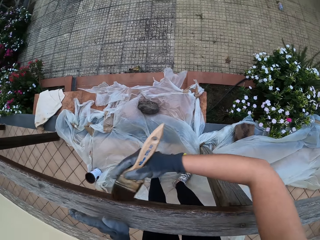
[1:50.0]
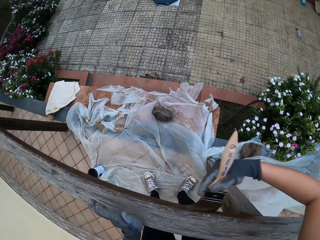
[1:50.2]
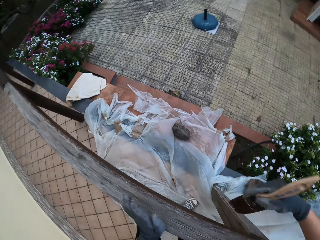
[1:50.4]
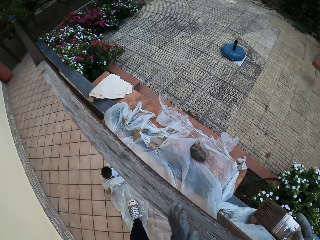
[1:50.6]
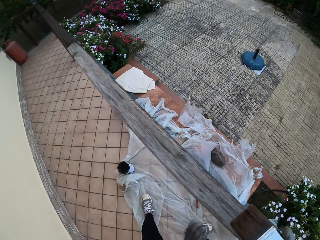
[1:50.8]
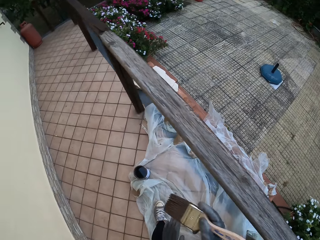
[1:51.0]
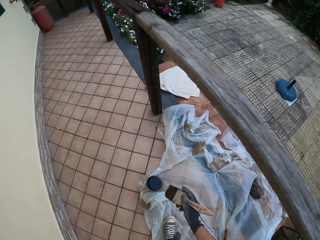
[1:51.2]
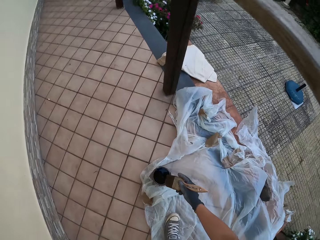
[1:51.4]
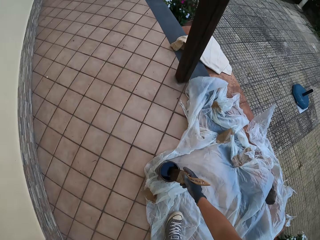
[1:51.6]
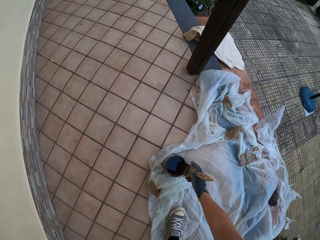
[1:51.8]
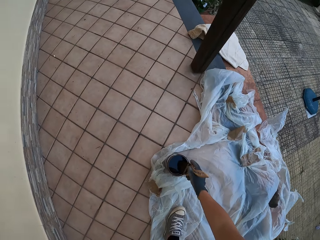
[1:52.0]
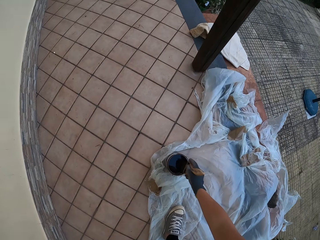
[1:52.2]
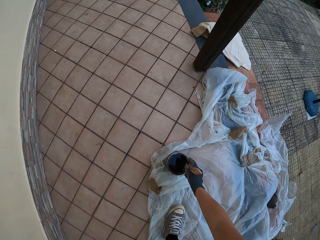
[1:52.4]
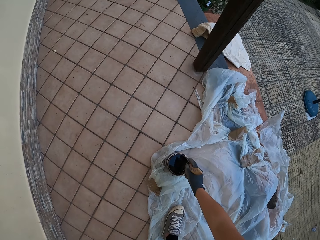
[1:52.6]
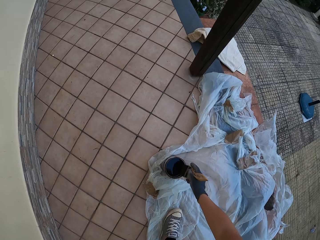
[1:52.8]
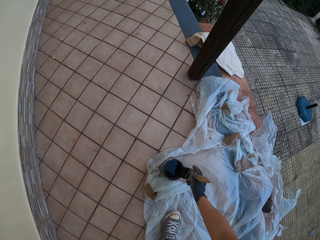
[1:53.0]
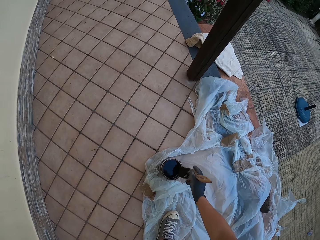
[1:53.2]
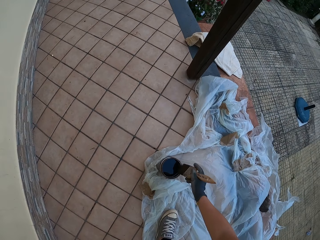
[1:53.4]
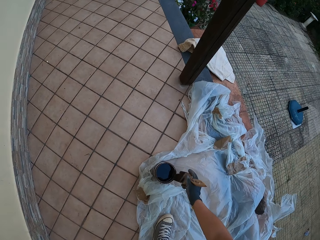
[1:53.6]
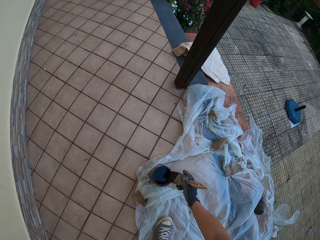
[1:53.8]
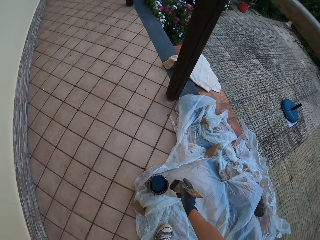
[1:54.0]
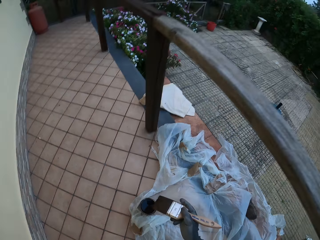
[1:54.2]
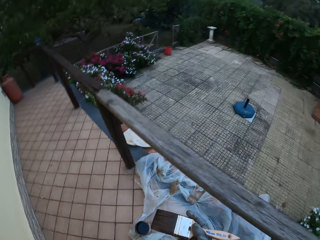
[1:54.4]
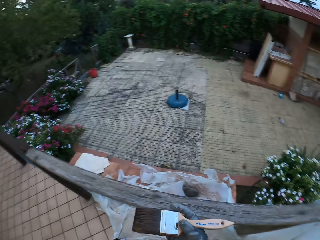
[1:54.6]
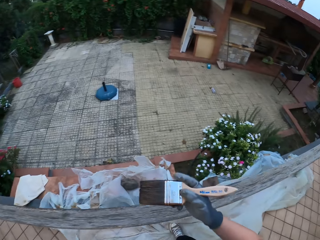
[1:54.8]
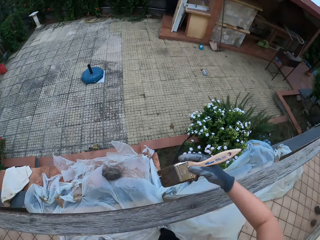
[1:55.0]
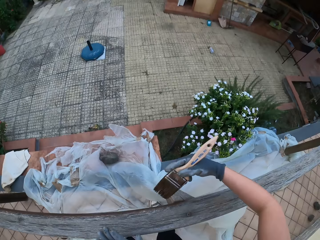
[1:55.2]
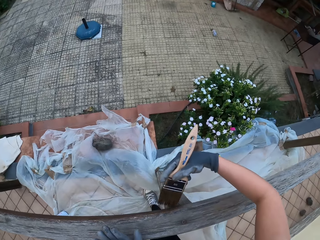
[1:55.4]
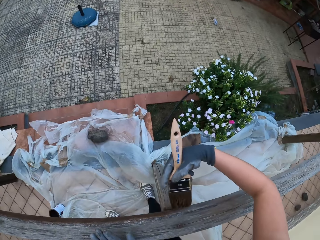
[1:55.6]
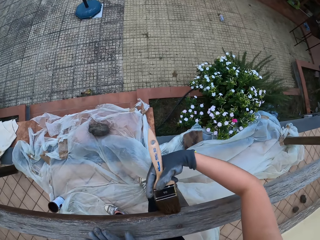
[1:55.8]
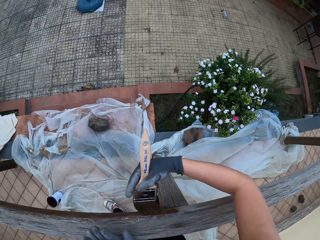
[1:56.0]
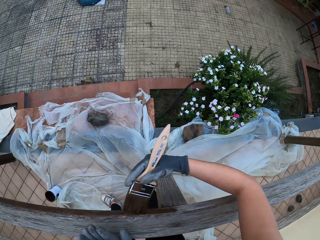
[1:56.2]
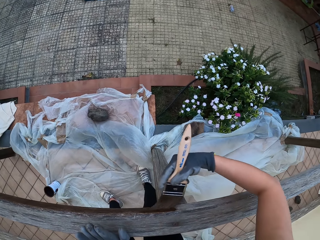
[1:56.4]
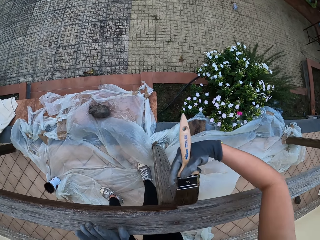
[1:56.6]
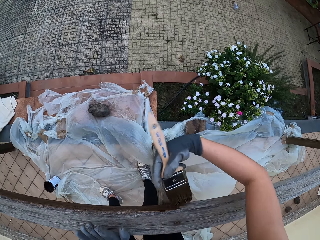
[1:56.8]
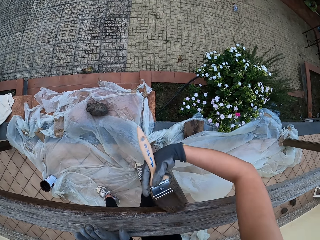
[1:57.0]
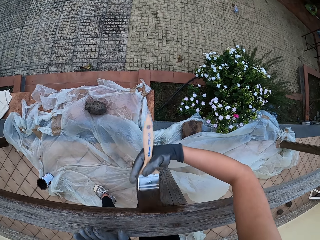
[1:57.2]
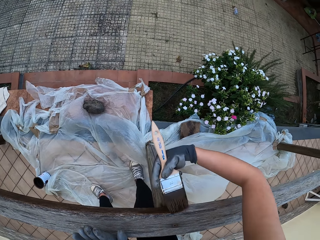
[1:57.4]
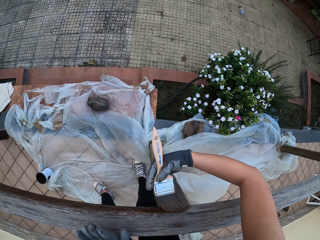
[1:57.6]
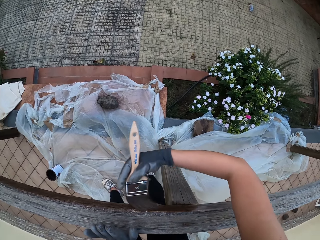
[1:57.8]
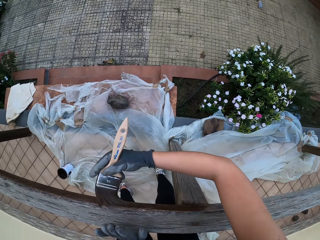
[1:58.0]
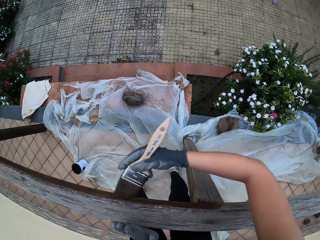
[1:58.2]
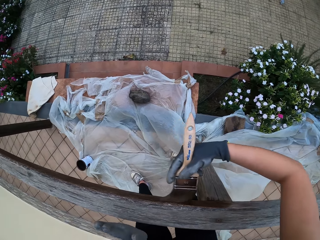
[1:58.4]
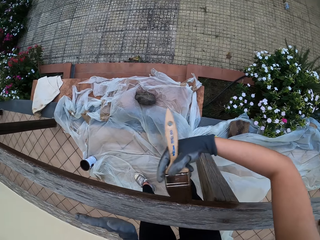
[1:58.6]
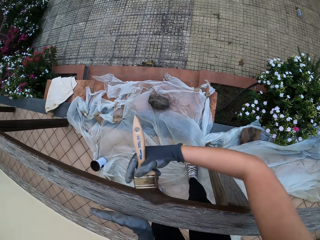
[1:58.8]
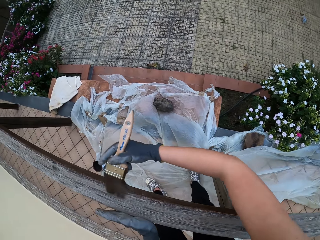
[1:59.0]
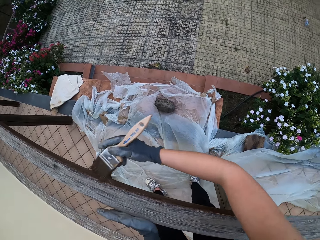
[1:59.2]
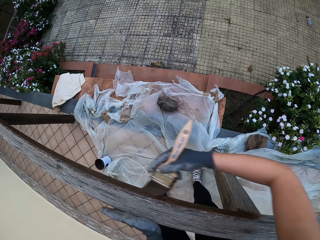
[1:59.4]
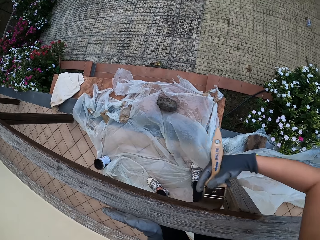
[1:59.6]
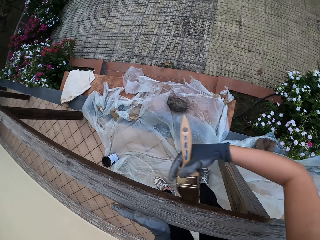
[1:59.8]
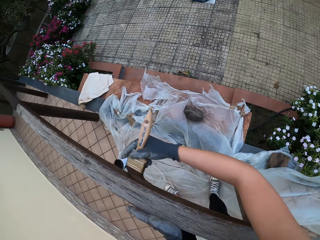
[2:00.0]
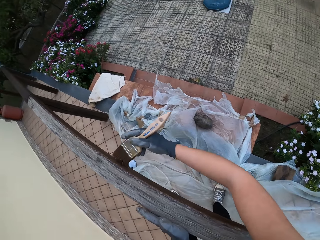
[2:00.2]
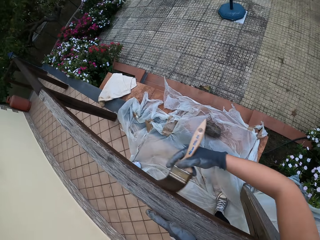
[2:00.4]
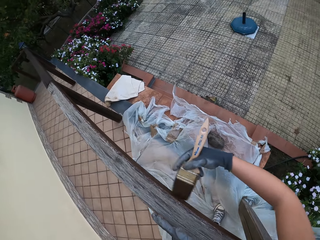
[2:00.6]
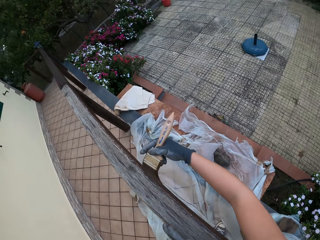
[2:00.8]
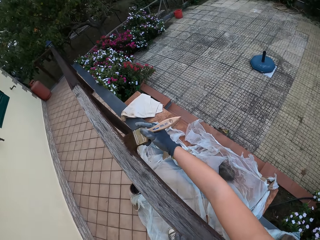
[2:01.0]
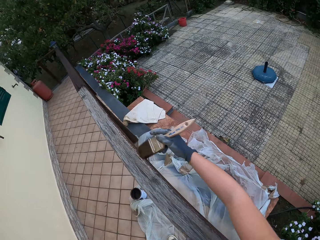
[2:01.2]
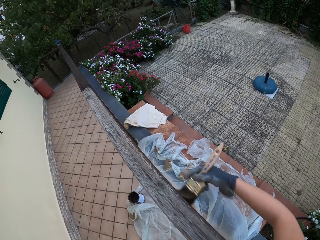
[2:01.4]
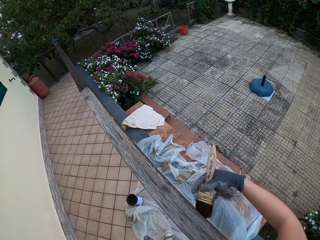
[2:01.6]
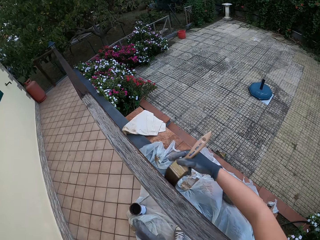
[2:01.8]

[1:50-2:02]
The camera wearer dips the paintbrush in his gloved right hand into the paint bucket on the floor. He drains the paint on the paintbrush in his gloved right hand at the edge of the paint bucket on the floor. He places his gloved left hand on the wooden top rail. He paints the wooden top rail with the paintbrush in his gloved right hand.

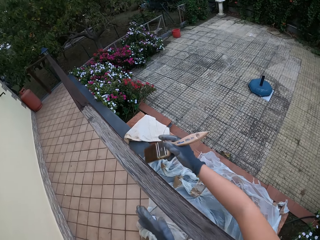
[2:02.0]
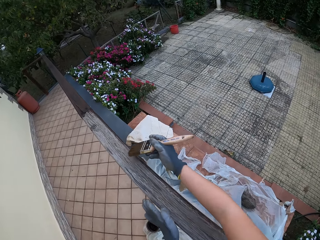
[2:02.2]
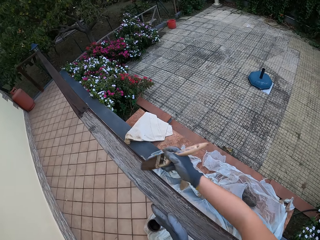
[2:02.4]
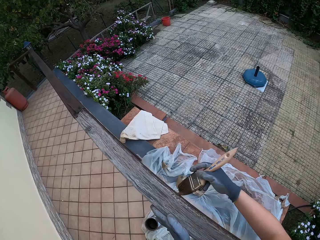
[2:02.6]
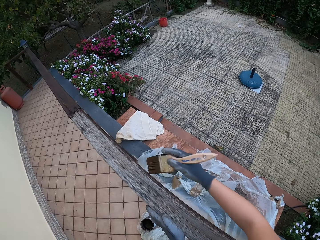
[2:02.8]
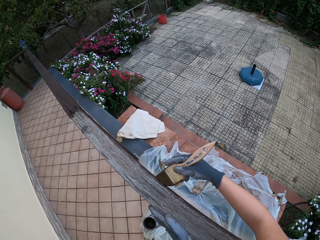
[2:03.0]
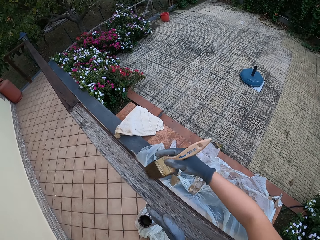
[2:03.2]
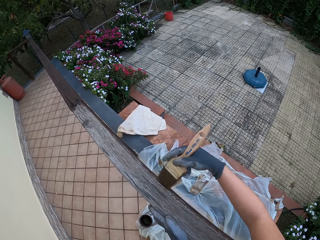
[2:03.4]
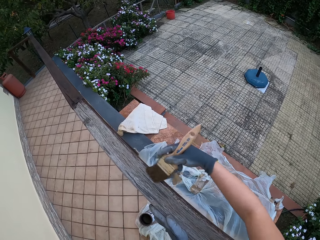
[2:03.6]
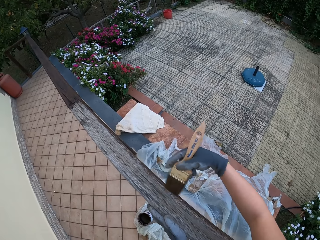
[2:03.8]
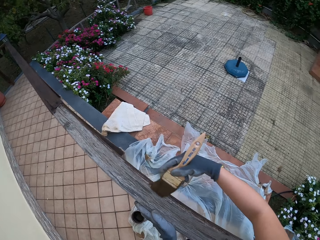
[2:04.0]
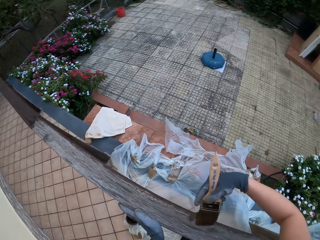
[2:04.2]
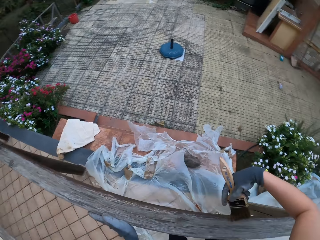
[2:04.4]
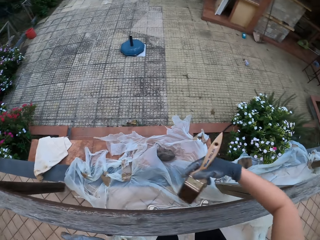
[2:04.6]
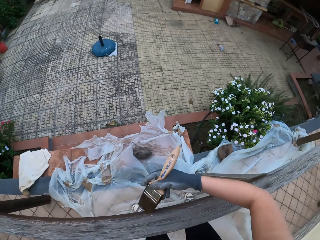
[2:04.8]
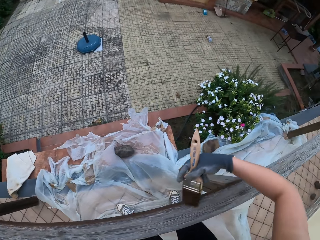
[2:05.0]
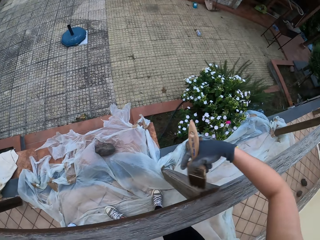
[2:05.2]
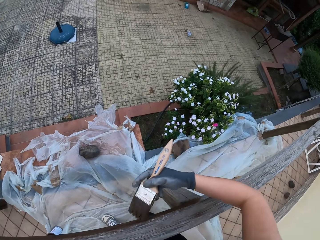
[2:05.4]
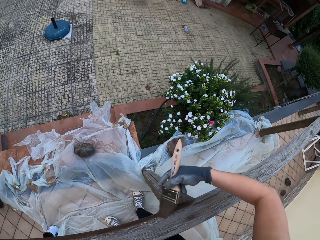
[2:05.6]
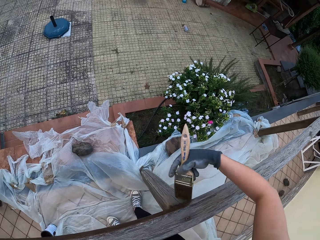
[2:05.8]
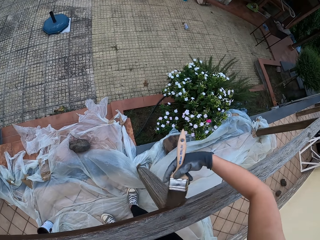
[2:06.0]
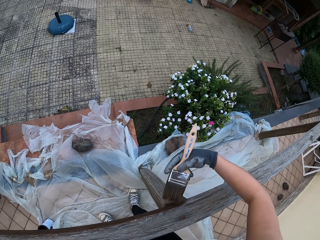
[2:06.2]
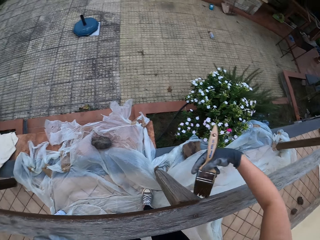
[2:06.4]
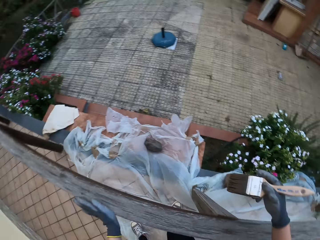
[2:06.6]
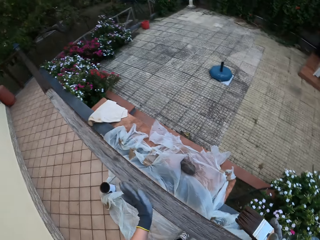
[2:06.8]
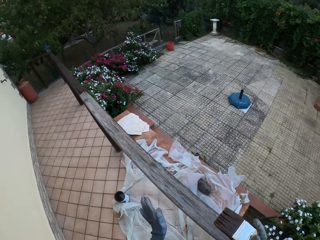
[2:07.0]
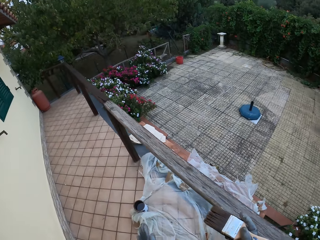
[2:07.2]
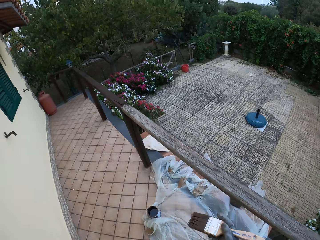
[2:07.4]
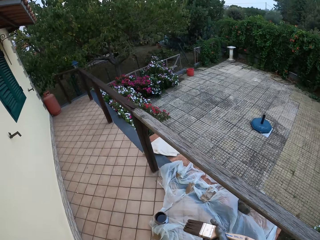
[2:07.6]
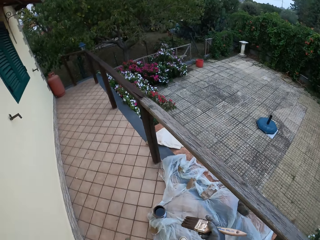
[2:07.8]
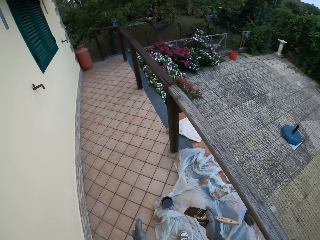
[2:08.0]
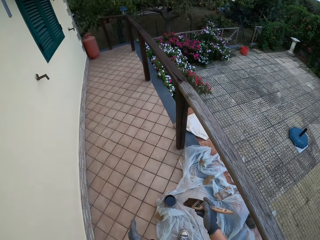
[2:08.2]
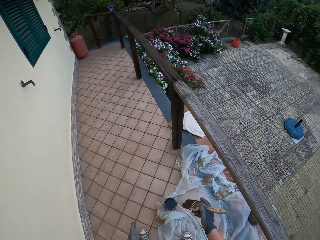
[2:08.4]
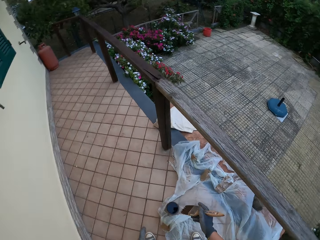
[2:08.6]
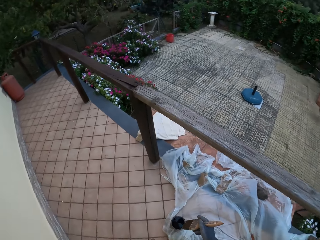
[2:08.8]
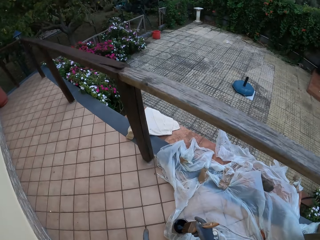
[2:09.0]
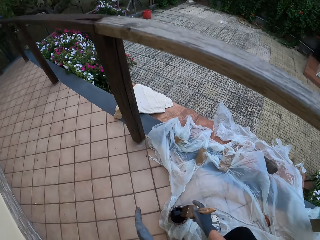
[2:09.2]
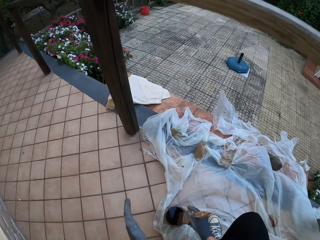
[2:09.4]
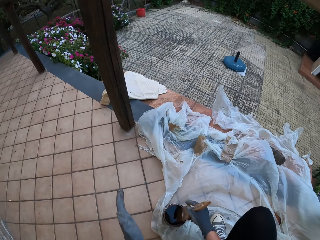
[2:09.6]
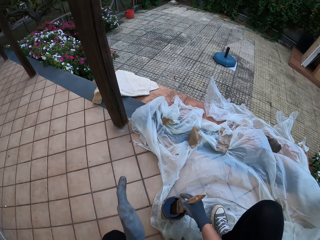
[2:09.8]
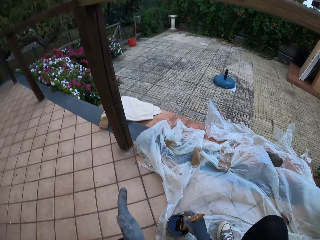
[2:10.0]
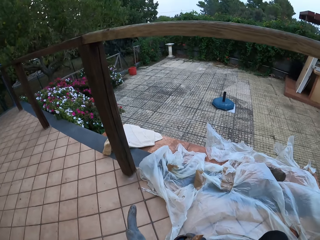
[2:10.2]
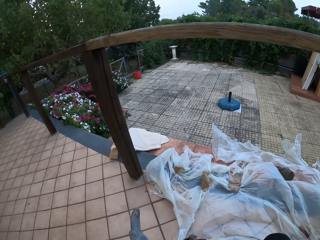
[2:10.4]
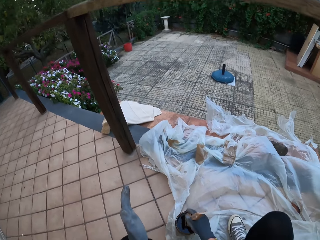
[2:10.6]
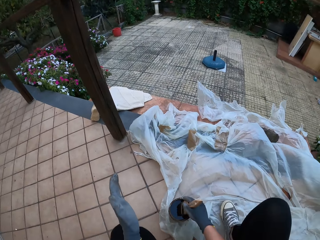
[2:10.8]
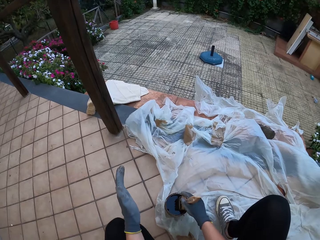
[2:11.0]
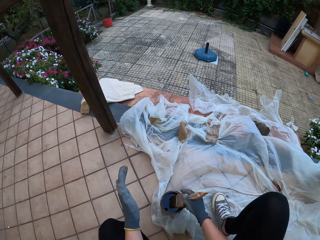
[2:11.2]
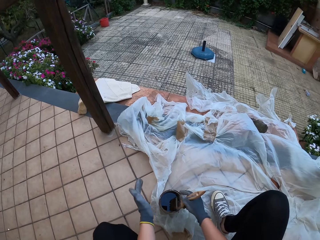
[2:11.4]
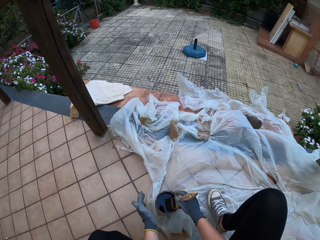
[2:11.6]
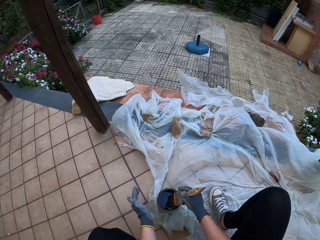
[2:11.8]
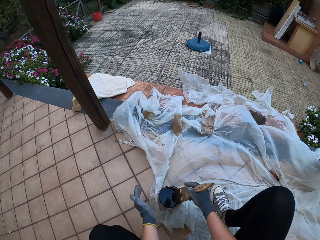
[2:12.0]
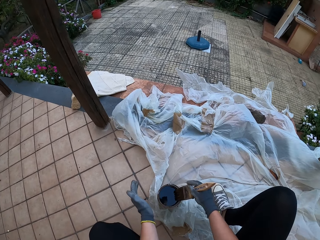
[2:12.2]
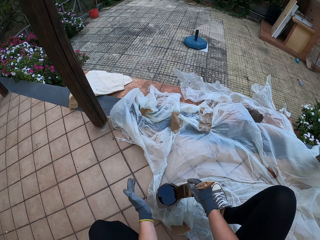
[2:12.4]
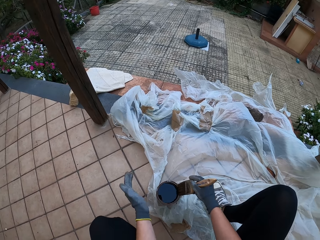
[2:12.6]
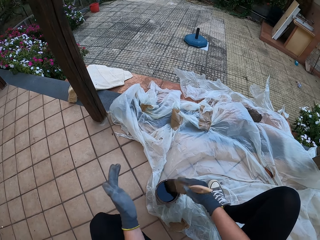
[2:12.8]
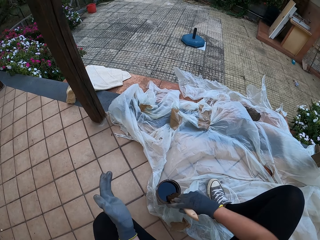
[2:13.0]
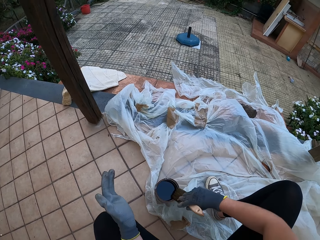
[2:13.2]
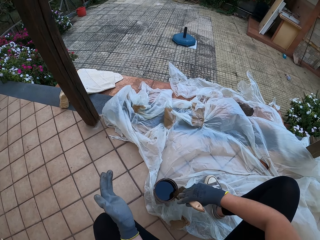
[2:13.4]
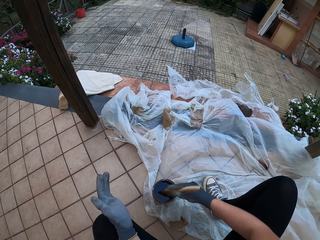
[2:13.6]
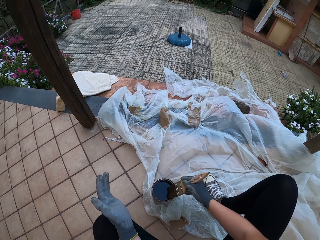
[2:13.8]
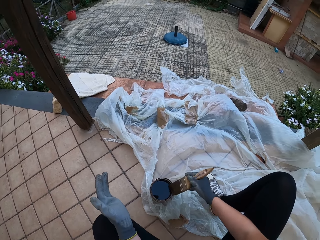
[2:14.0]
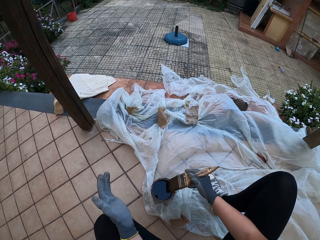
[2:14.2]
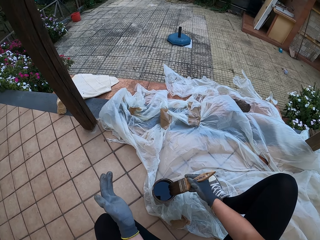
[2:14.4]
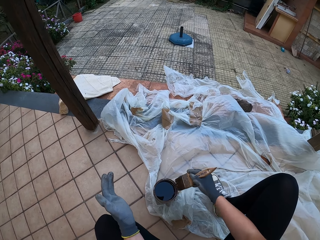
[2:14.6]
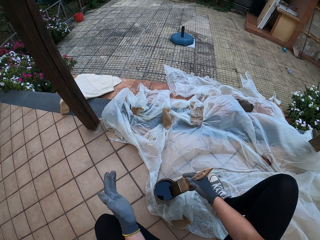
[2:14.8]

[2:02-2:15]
The camera wearer looks around the compound. He walks towards a bucket of paint on the floor. He dips the paintbrush in his gloved right hand into the paint bucket on the floor. He drains the paint on the paintbrush in his gloved right hand at the edge of the paint bucket on the floor.
